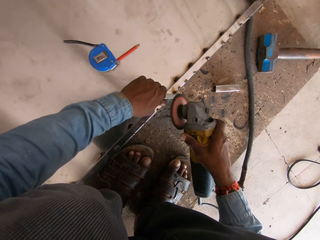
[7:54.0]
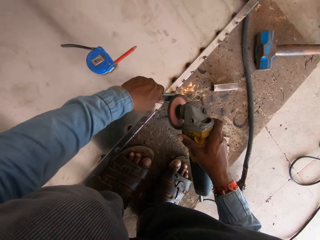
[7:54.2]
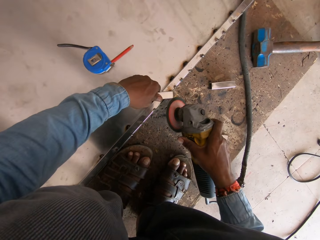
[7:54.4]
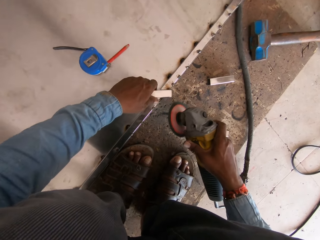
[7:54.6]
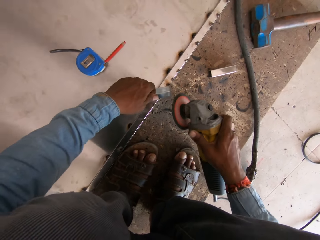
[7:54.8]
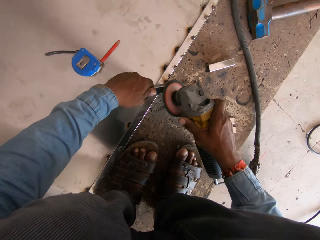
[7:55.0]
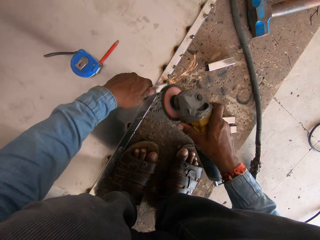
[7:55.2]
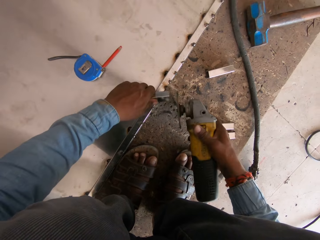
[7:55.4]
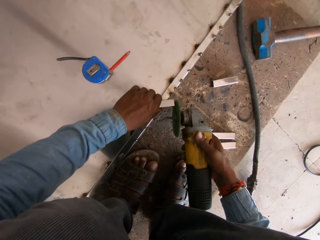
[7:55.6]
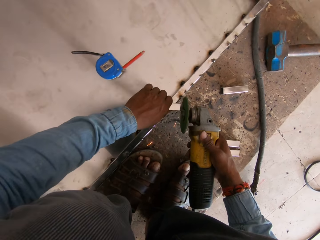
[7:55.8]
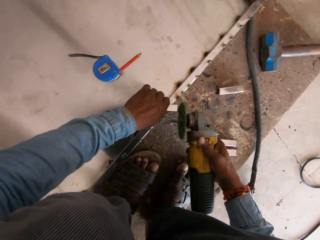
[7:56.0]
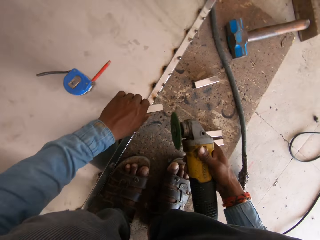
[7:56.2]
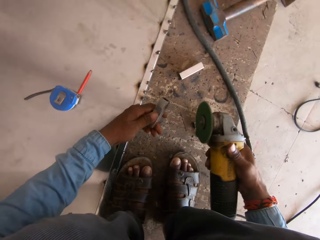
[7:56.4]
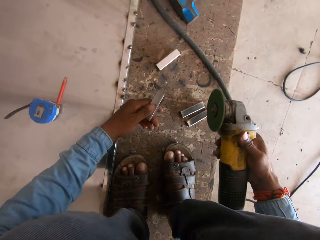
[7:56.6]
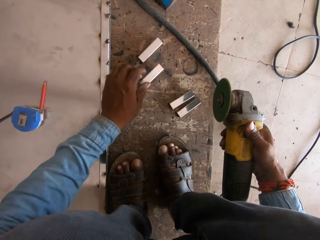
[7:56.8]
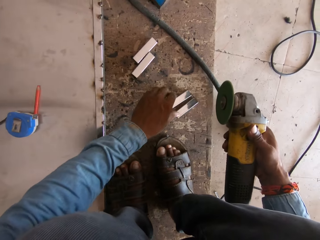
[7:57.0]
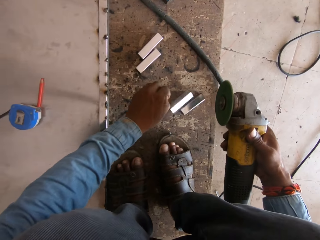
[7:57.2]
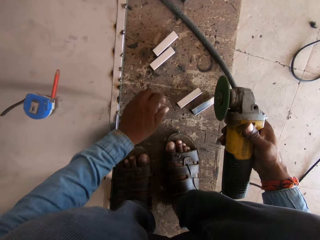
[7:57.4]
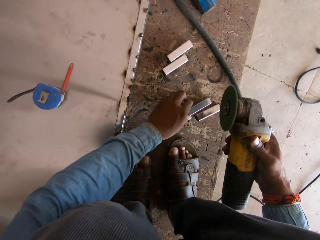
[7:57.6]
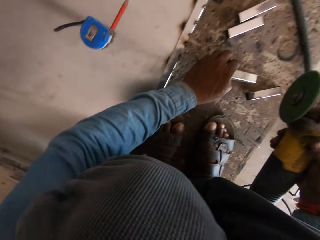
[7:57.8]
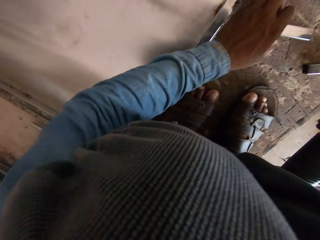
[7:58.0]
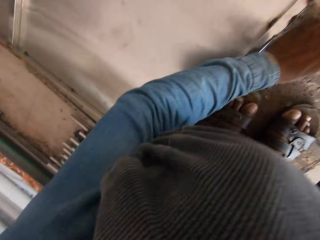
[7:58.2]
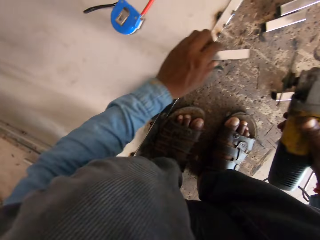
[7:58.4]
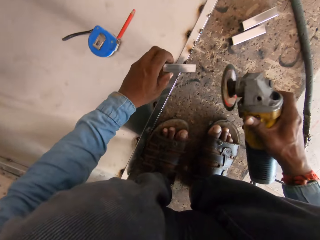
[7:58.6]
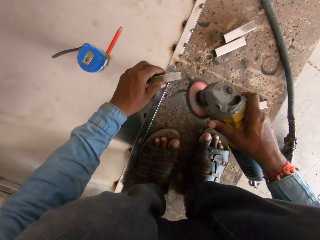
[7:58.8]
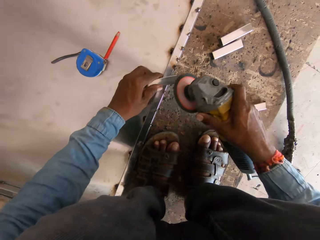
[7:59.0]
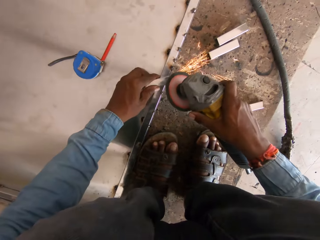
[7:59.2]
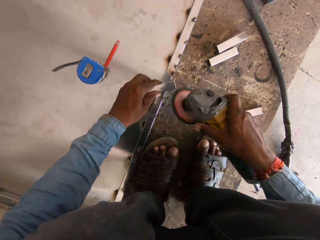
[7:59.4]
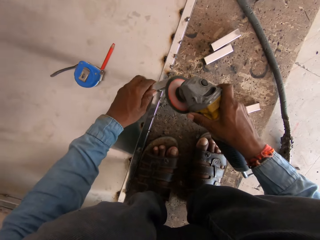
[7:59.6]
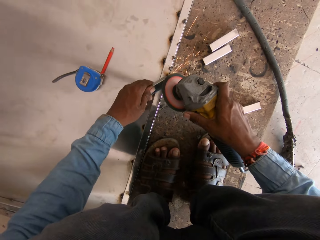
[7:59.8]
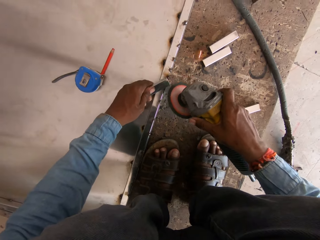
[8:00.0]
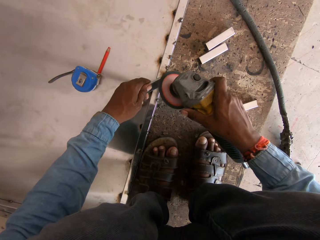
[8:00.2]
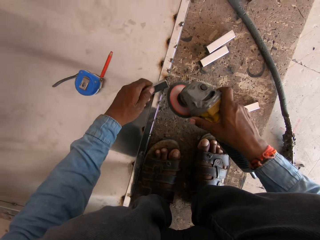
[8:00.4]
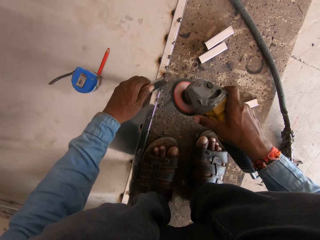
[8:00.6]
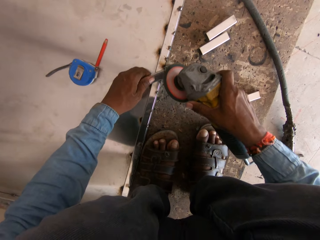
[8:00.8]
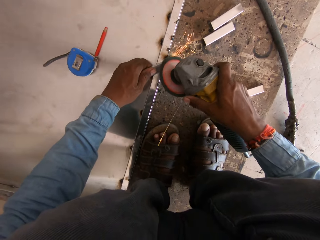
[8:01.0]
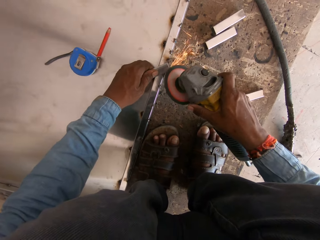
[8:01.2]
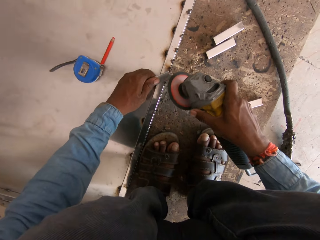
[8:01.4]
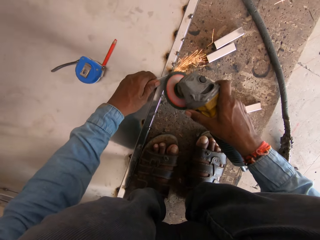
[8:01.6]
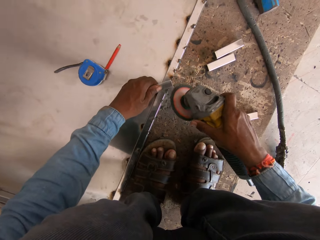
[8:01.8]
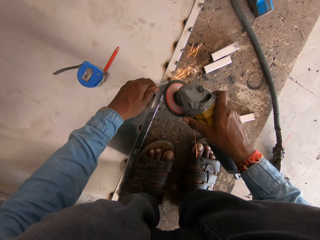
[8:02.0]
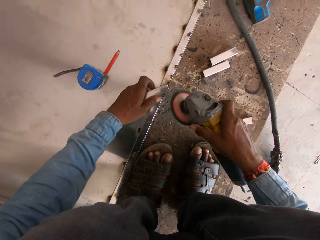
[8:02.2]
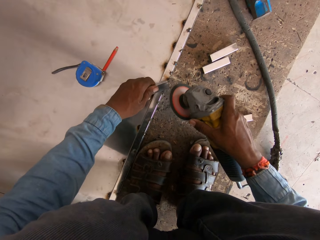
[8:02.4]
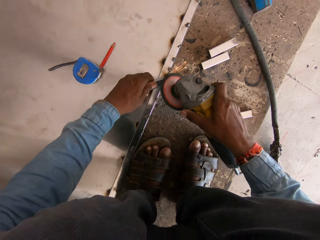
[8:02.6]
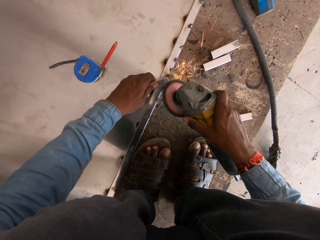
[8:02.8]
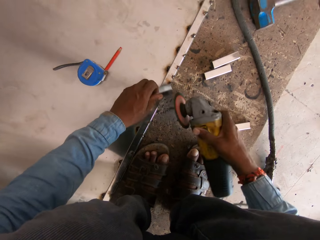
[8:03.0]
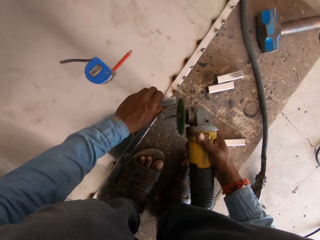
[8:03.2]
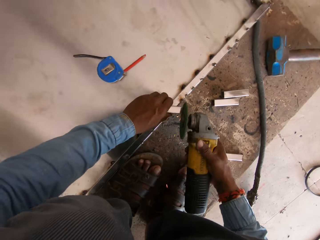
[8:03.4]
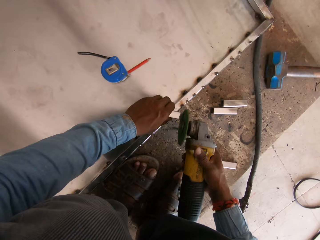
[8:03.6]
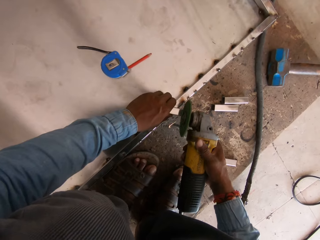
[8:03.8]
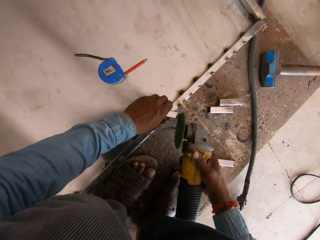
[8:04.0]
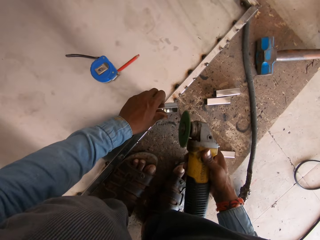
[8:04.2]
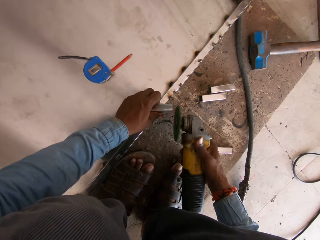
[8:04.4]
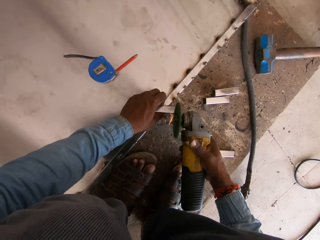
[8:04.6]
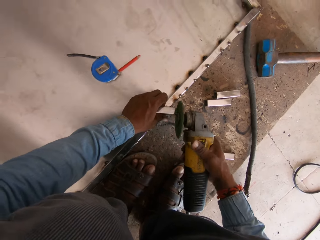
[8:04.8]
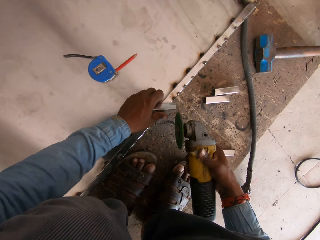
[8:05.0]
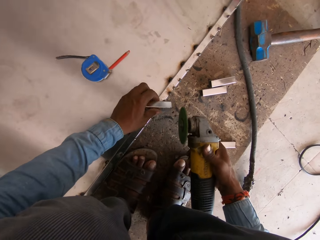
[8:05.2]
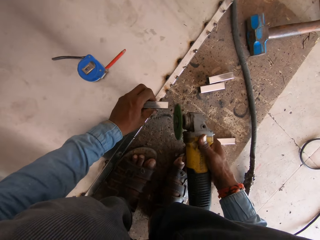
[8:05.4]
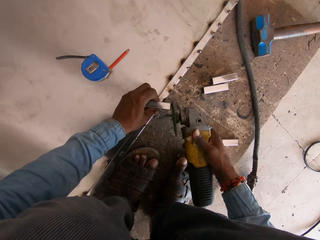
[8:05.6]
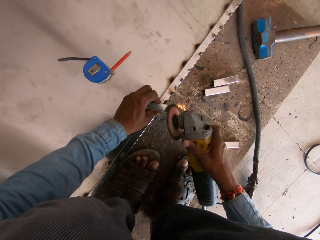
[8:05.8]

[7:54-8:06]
The camera wearer smoothens the metal rod. They put the metal bar on the floor. They hold the metal rod. They smoothen the metal rod.

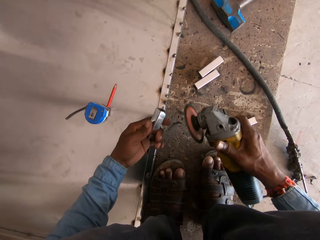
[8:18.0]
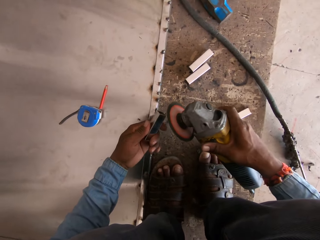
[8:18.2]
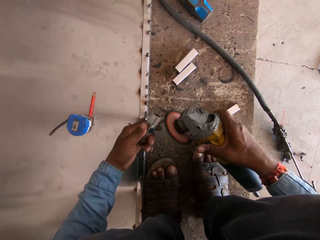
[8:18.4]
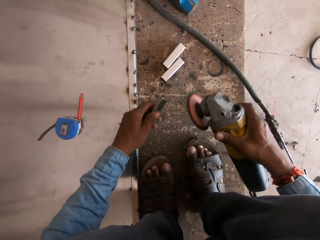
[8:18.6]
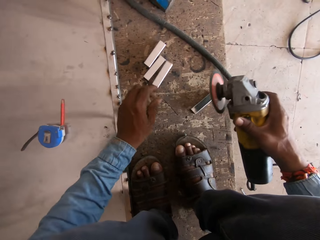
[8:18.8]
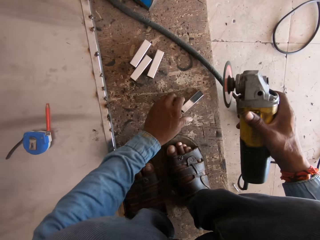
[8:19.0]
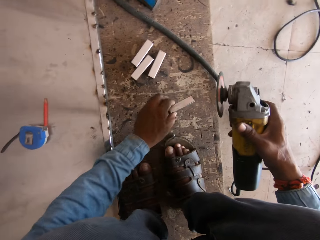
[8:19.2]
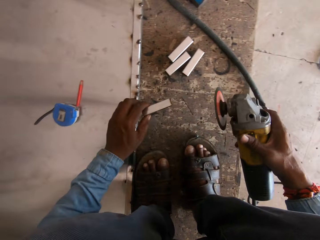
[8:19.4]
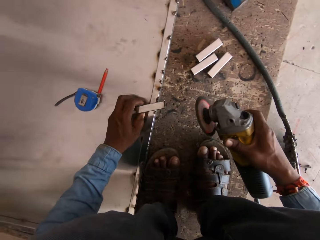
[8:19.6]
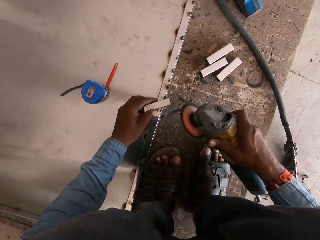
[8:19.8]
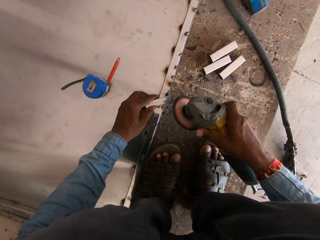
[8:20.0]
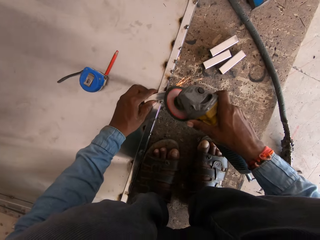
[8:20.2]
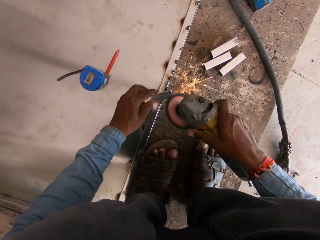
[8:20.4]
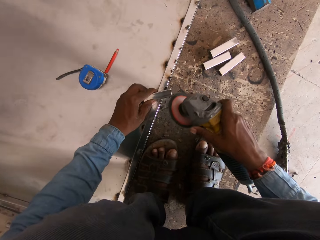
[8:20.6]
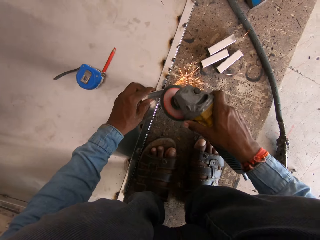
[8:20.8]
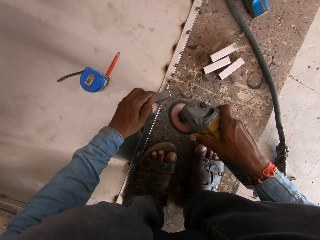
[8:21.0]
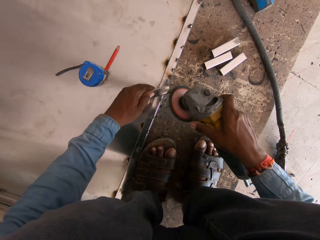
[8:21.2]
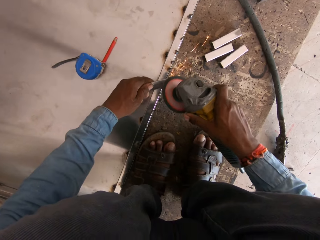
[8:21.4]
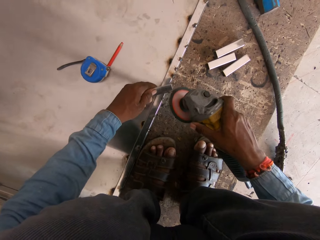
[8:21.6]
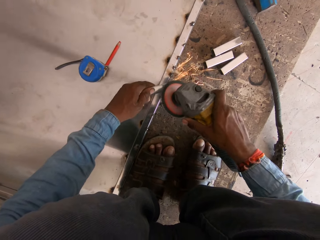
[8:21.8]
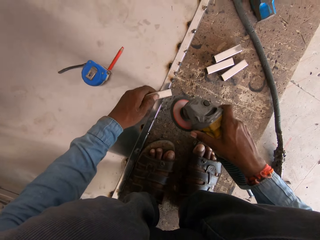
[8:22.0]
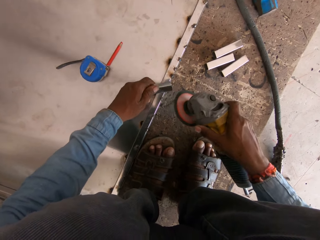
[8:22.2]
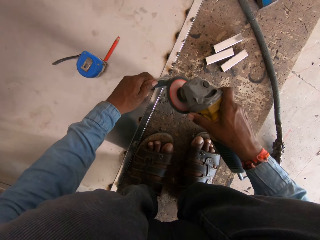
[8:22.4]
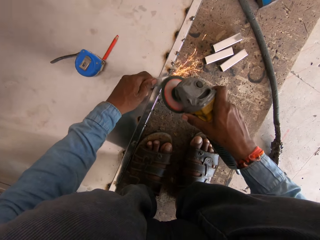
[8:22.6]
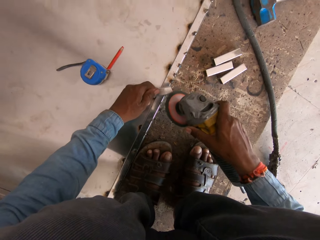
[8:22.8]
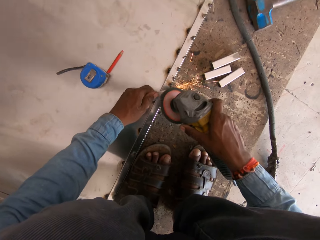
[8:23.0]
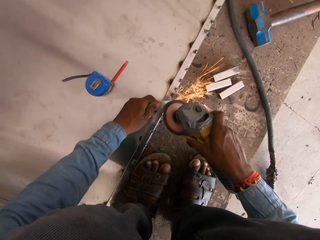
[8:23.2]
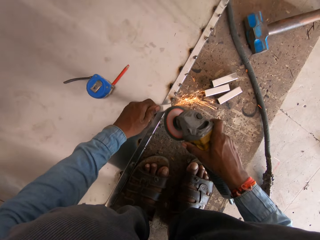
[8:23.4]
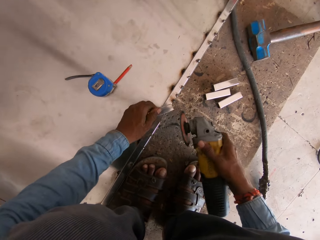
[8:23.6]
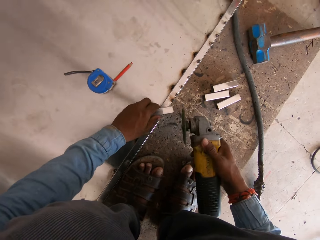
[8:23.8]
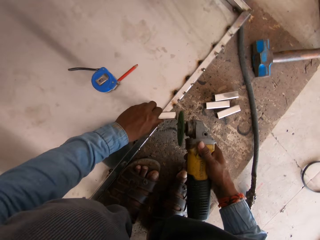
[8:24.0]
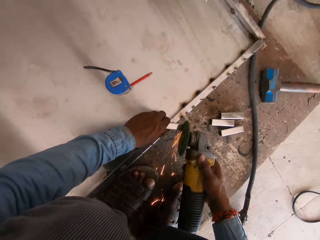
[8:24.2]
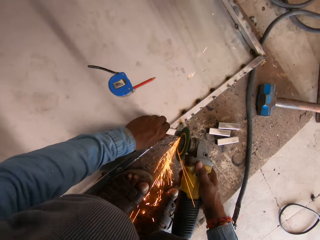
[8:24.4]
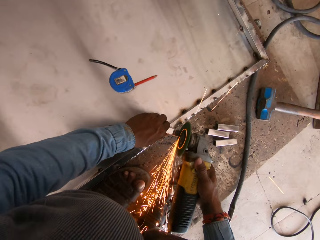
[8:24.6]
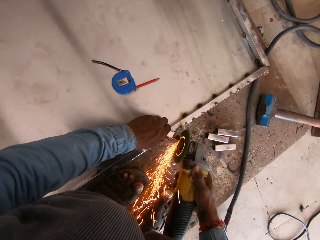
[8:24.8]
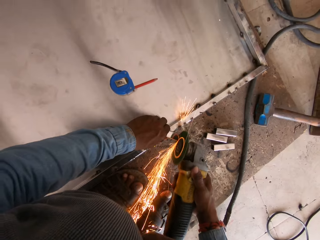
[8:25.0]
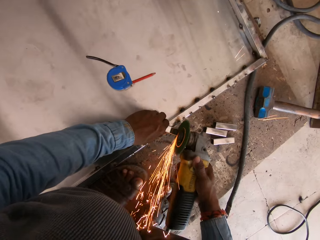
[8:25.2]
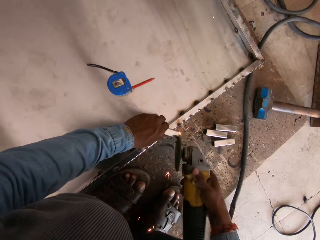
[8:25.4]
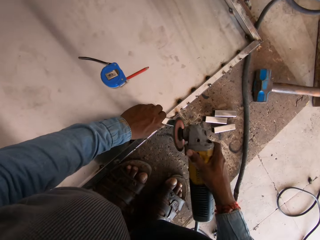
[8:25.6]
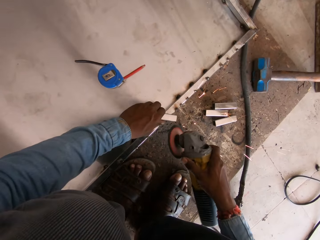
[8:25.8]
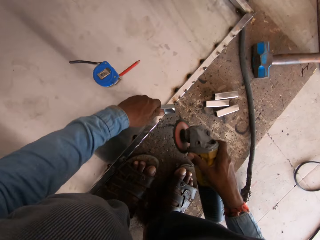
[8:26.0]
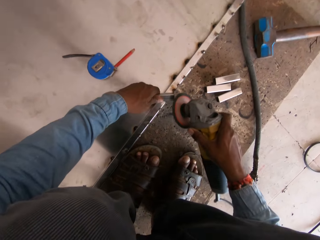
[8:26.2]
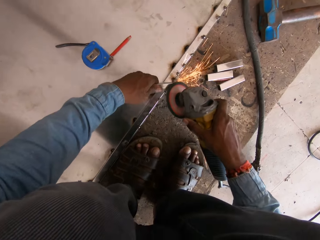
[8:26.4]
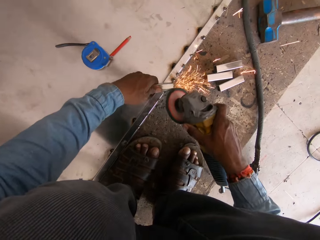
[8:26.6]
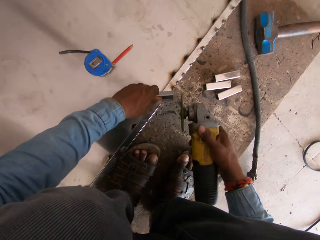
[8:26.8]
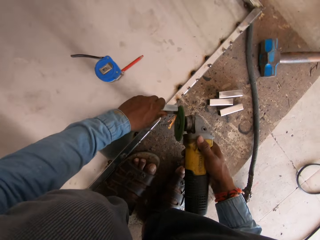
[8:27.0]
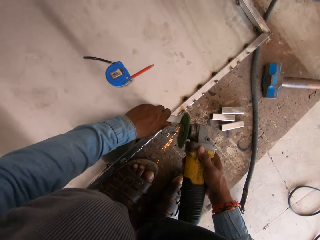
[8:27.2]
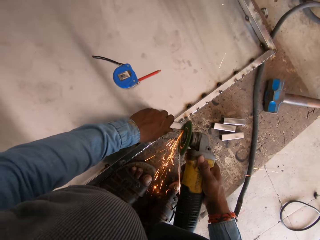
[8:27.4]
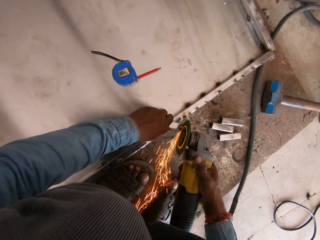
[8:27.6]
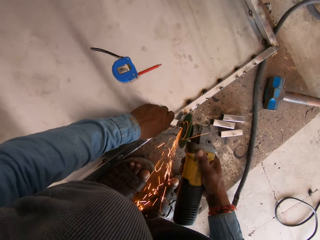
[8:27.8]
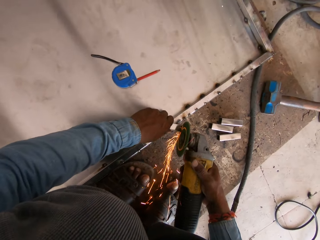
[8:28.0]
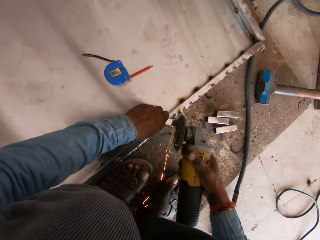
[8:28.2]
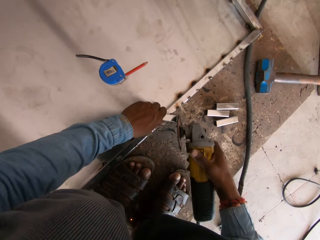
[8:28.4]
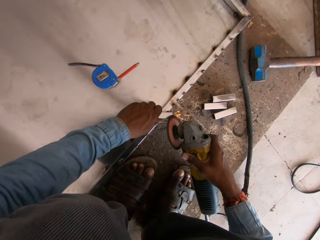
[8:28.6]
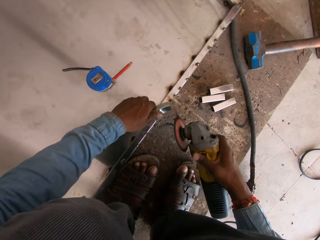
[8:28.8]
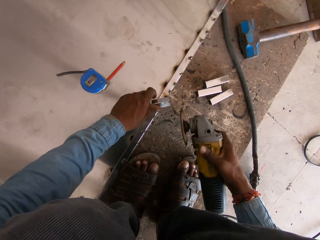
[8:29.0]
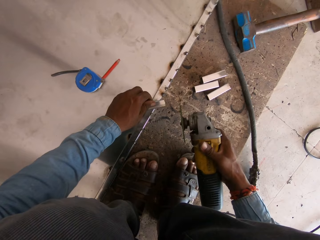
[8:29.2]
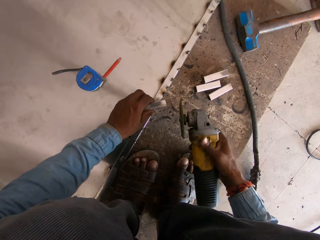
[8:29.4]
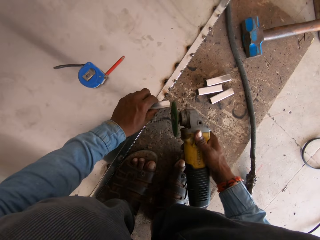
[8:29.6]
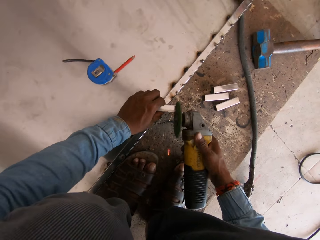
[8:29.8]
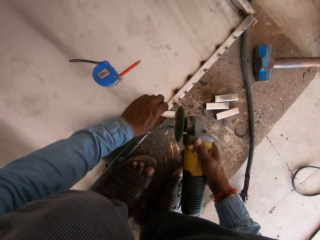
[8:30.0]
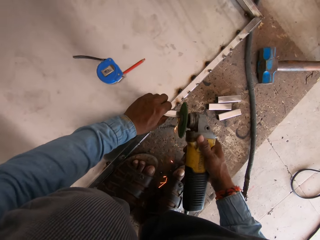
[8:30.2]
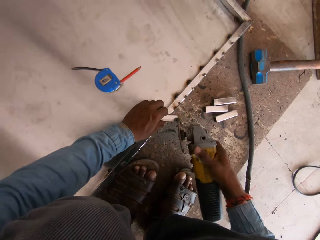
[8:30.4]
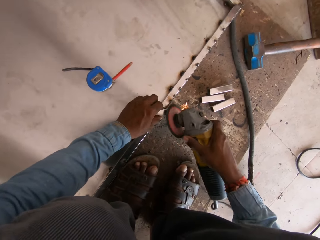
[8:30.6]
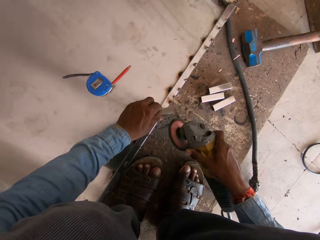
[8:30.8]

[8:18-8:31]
The camera wearer puts the metal rod on the floor. They hold the metal rod. They smoothen the metal rod.
